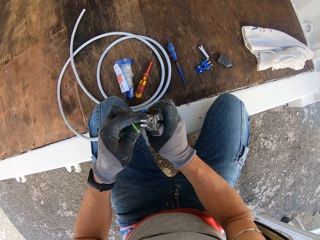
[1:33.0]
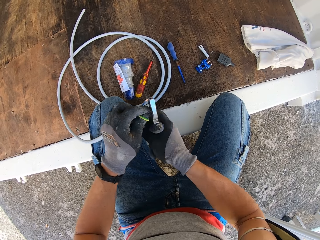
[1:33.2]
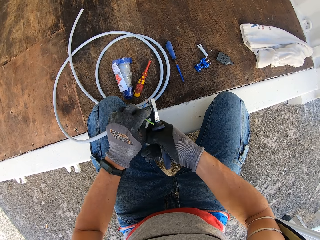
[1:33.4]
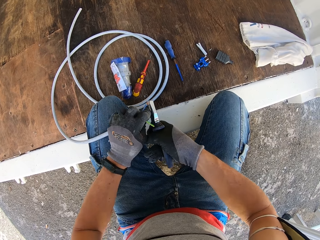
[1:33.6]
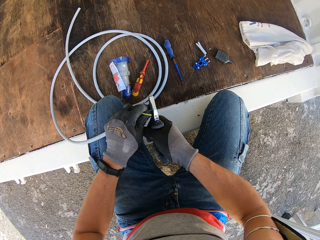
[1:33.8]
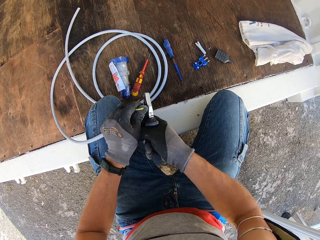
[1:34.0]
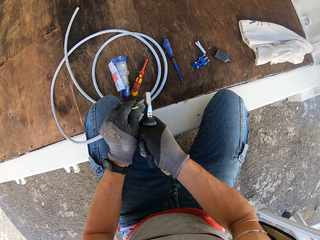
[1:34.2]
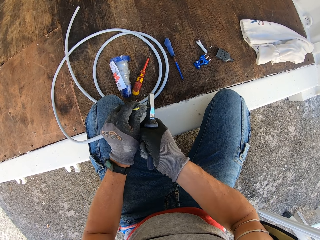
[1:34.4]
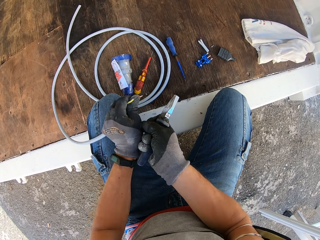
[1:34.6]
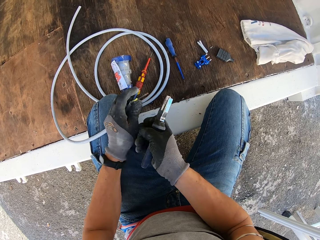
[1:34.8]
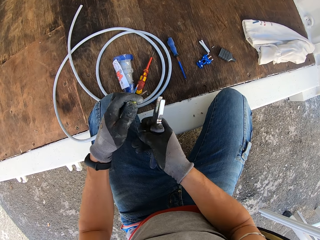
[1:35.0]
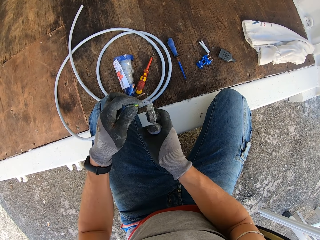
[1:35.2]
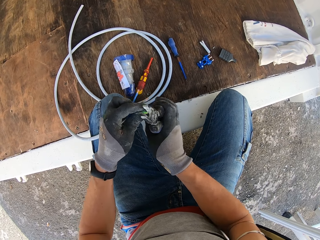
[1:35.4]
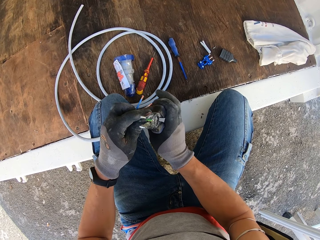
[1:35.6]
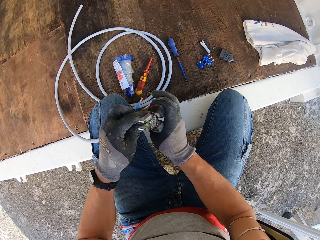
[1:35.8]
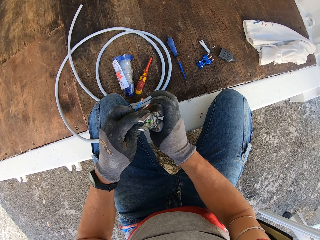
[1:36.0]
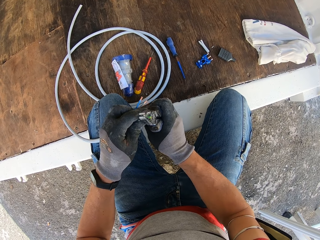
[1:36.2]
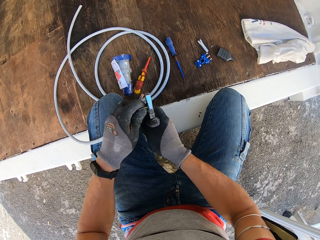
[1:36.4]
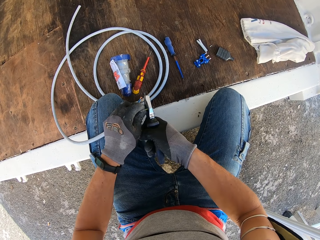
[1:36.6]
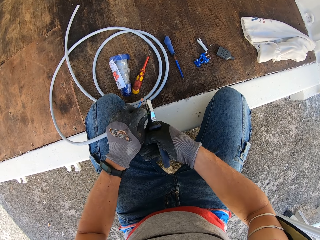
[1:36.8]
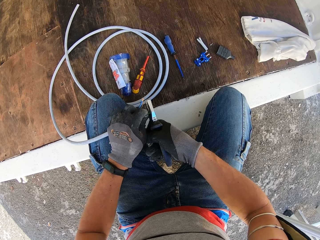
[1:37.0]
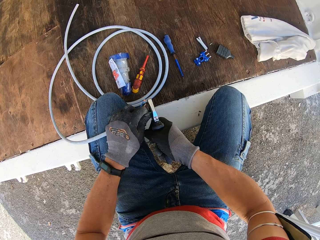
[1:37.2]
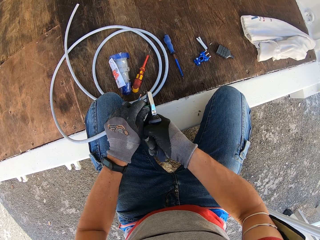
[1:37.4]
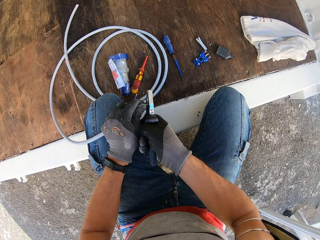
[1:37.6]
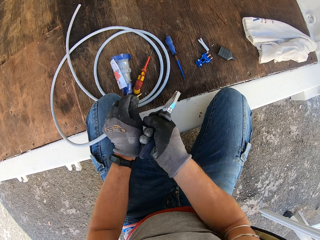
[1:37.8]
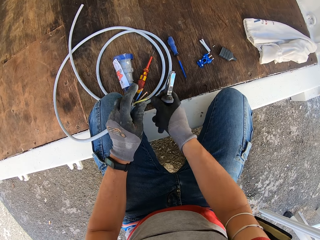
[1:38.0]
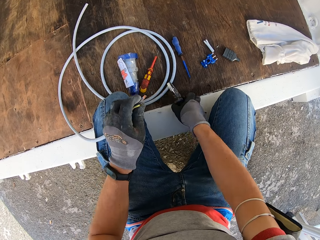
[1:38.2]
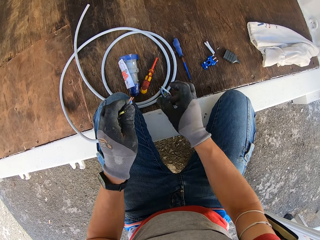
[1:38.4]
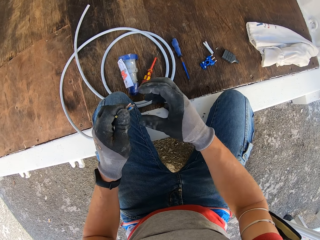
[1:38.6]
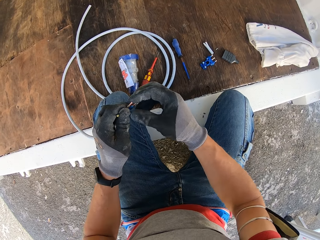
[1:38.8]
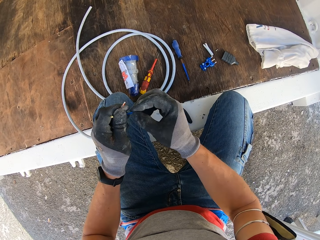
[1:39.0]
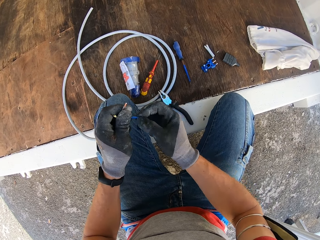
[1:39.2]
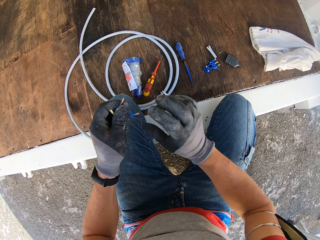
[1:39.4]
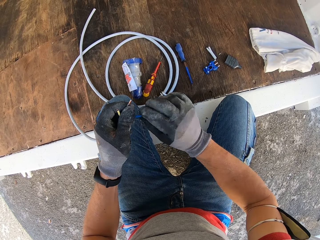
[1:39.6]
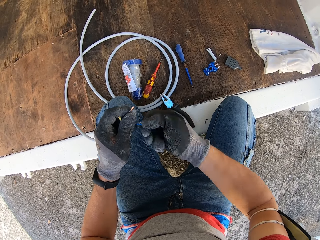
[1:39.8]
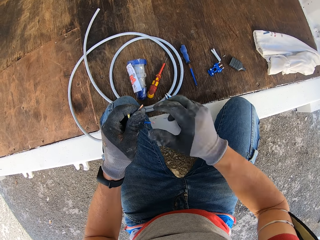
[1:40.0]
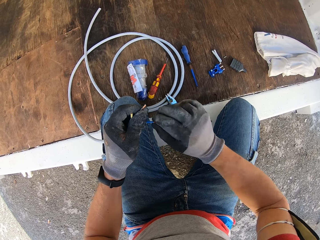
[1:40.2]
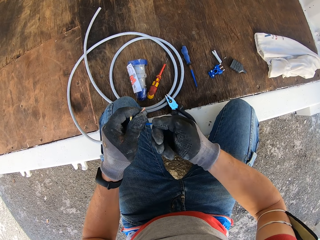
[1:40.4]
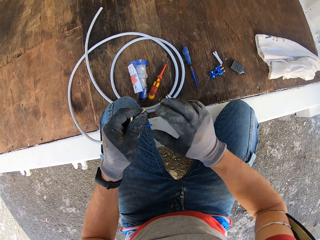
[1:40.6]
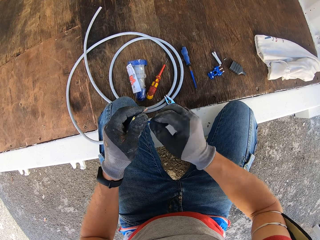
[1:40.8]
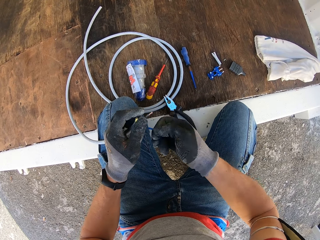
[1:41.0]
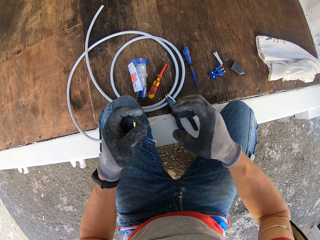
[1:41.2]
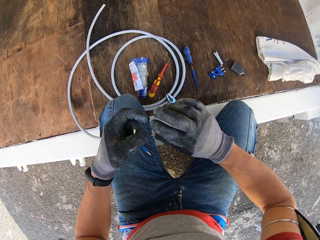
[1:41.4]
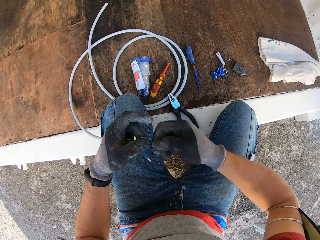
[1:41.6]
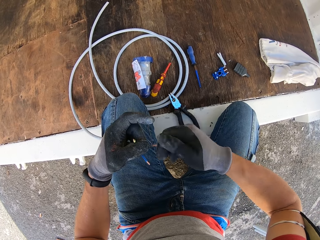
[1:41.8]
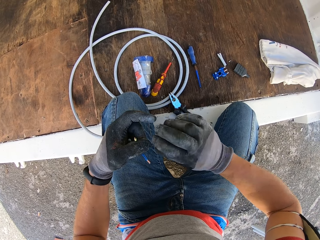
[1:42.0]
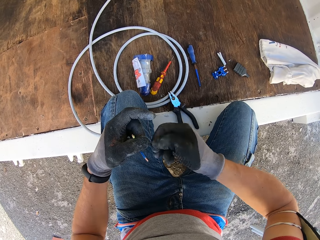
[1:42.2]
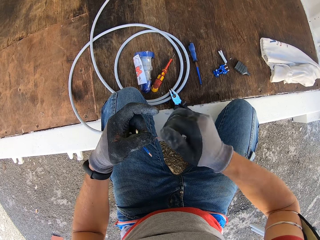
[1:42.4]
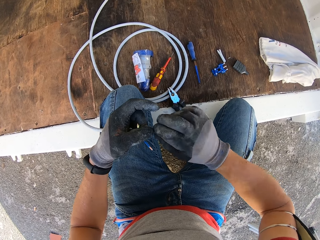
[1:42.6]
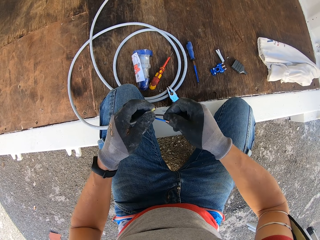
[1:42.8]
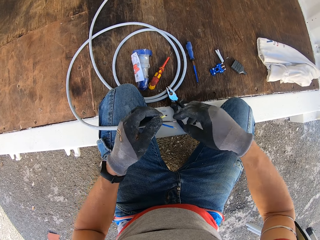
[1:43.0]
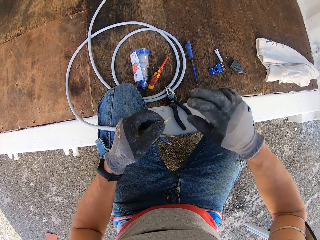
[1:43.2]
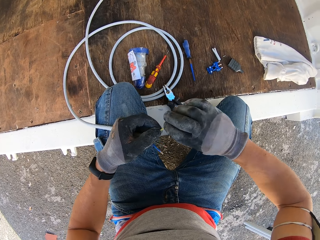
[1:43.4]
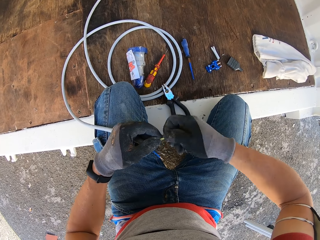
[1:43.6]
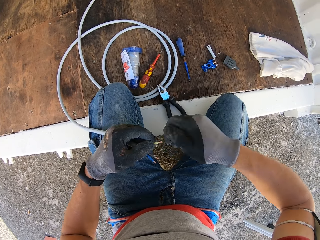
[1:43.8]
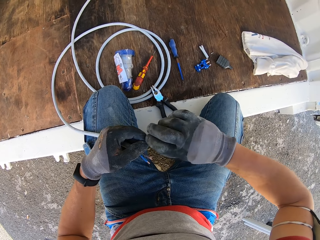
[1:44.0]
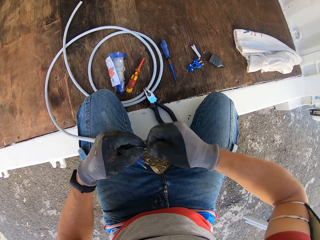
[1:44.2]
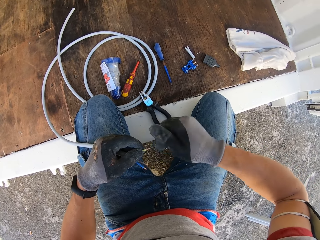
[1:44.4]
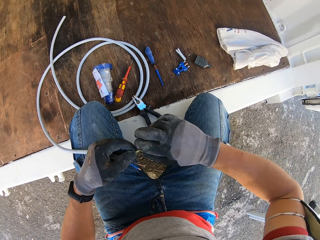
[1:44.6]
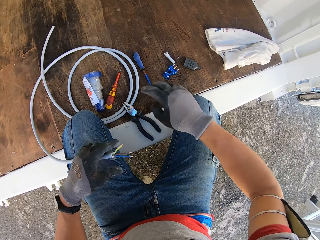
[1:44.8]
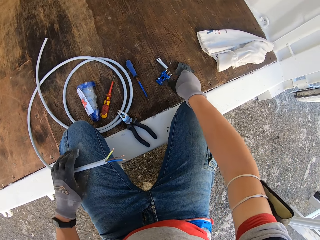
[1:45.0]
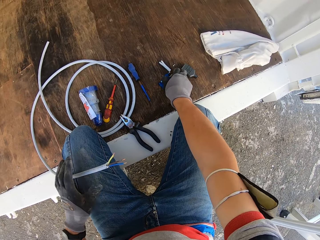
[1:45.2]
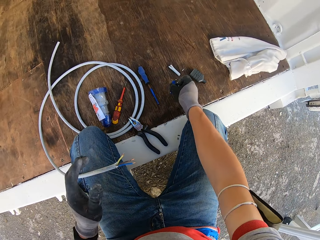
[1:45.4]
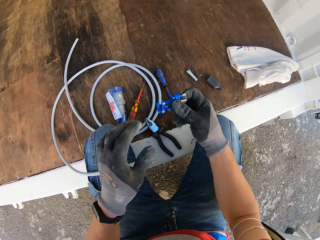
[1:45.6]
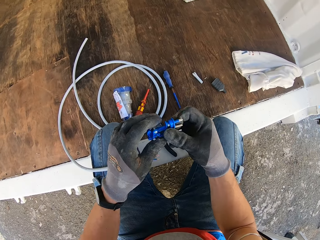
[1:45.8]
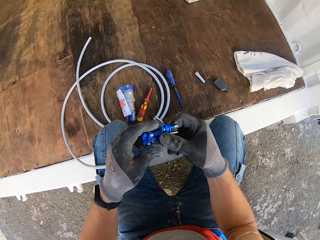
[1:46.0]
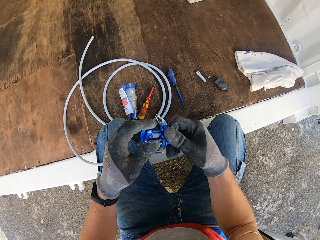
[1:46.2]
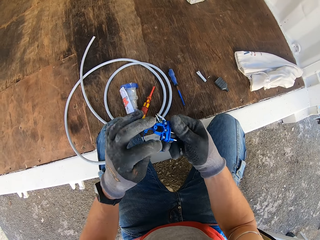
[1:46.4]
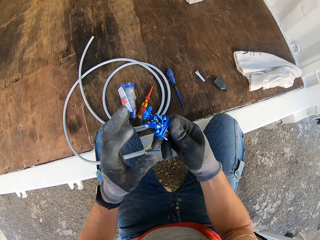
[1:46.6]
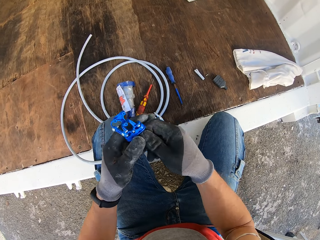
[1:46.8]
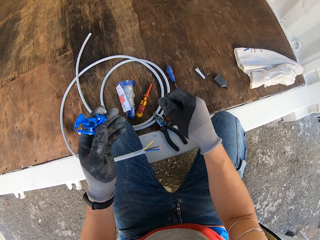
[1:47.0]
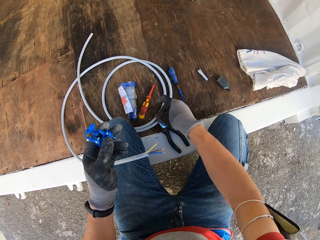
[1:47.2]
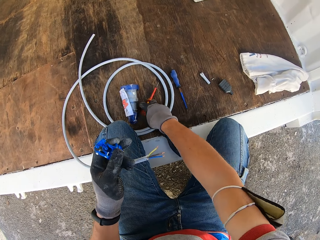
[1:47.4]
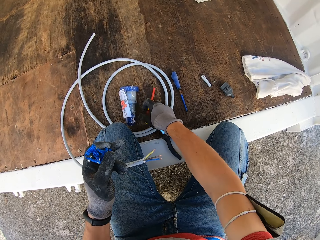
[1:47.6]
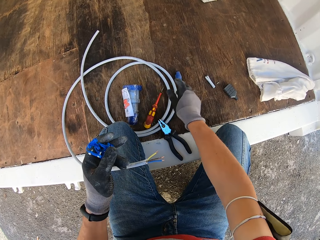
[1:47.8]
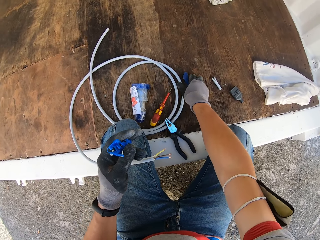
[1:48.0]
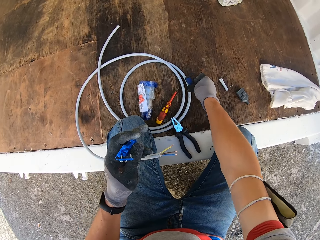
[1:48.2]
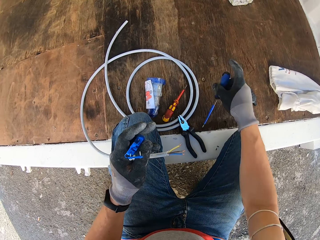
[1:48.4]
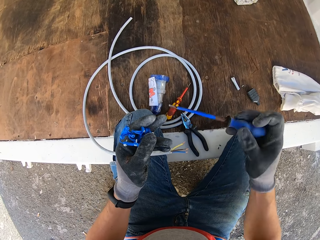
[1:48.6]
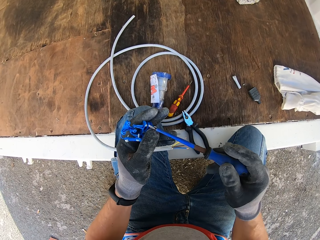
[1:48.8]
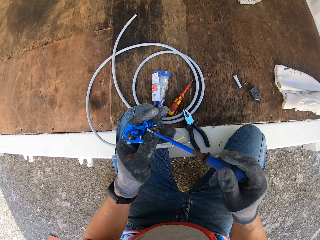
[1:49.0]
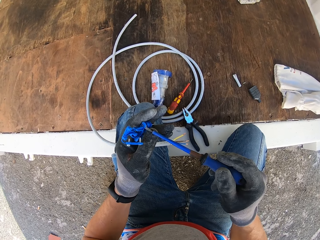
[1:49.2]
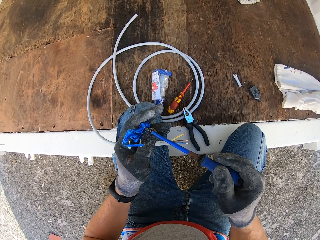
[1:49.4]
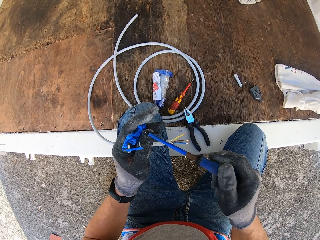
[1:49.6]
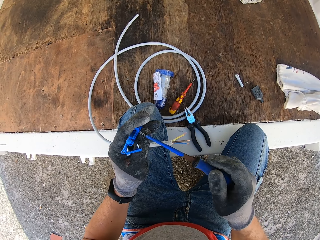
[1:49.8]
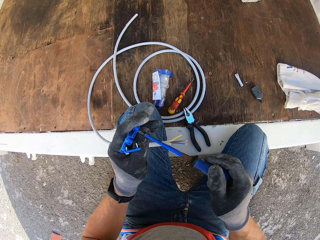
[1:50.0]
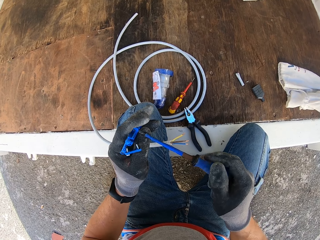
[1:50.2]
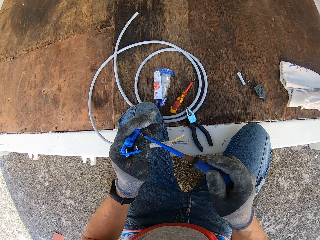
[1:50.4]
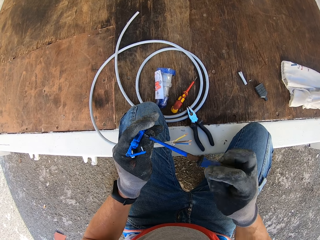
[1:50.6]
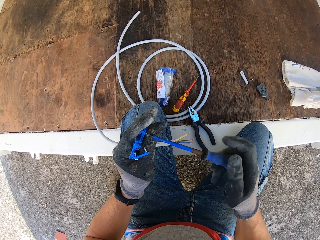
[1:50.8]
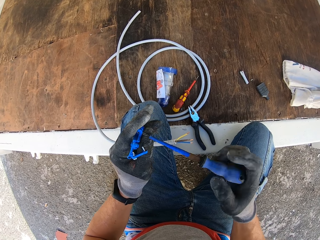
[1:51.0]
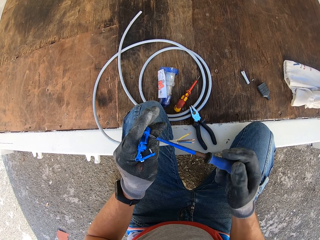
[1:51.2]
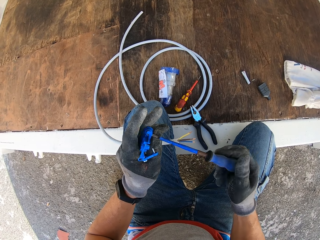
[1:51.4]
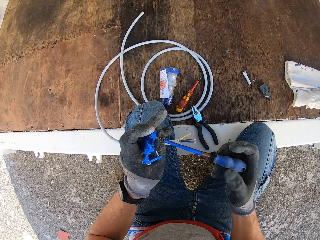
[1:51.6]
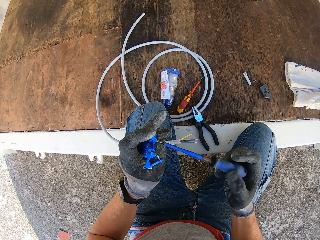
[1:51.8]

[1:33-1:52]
The camera wearer strips a wire with the pliers. He twists part of the cable and cuts part of the cable. He strips the wire with the pliers again and cuts part of the cable again. He puts the pliers in the container. He twists the wire with his hand, separates the cable, and twists the wire with his hand repeatedly. He puts the cord on his lap. He picks up an adapter from the container. He moves a screwdriver in the container, picks up the screwdriver from the container, and unscrews an adapter screw with the screwdriver.

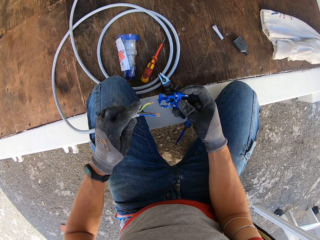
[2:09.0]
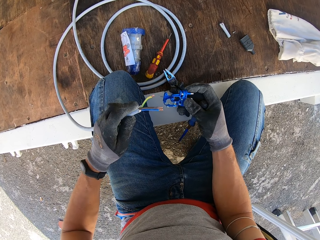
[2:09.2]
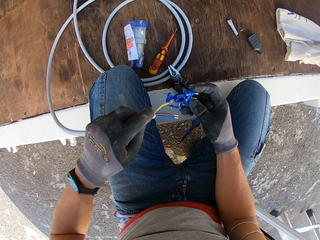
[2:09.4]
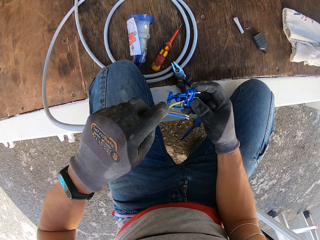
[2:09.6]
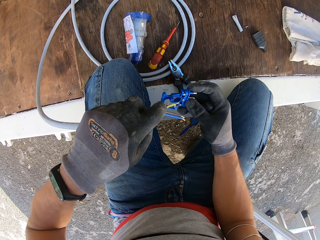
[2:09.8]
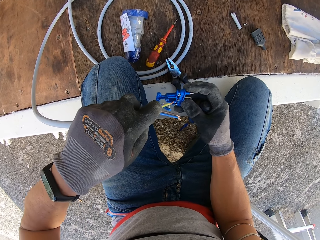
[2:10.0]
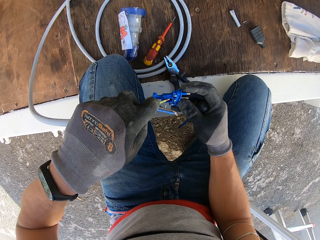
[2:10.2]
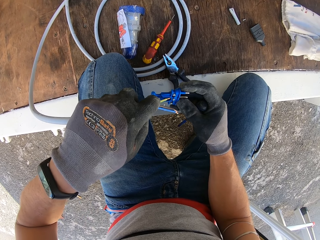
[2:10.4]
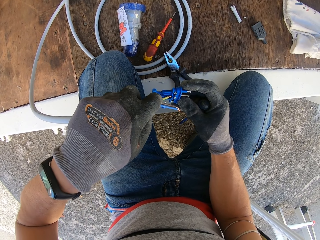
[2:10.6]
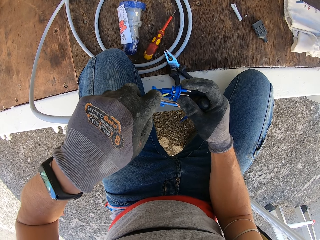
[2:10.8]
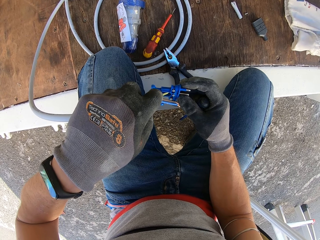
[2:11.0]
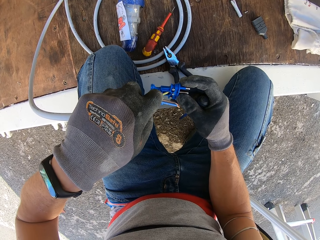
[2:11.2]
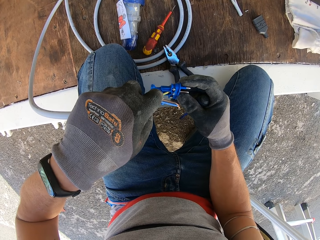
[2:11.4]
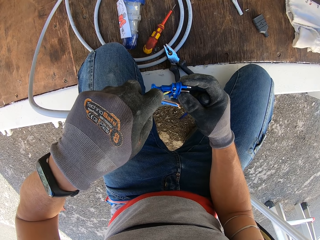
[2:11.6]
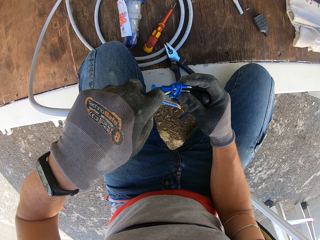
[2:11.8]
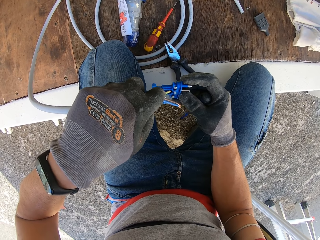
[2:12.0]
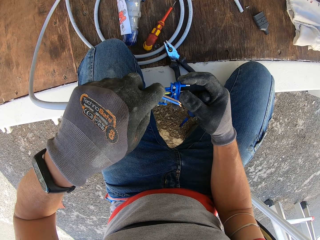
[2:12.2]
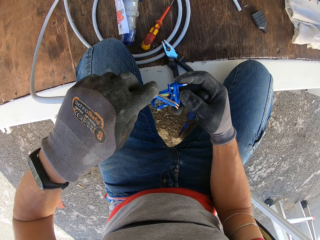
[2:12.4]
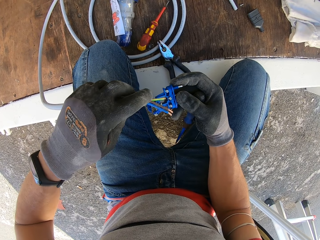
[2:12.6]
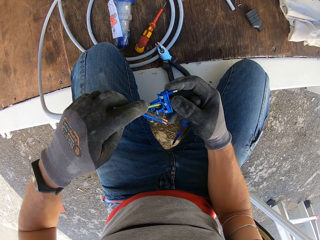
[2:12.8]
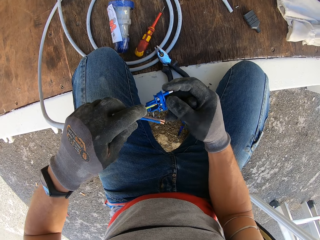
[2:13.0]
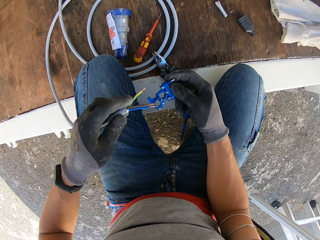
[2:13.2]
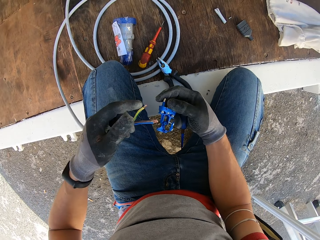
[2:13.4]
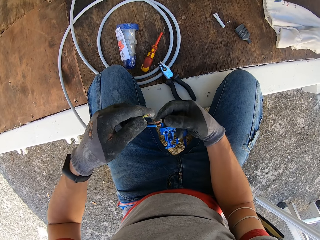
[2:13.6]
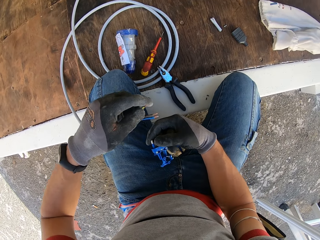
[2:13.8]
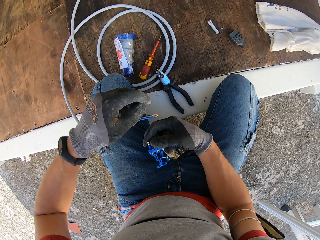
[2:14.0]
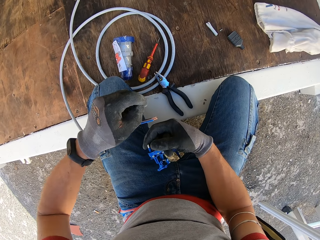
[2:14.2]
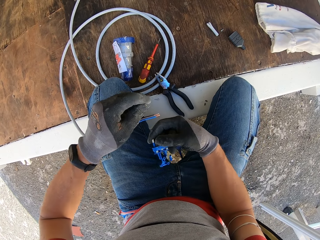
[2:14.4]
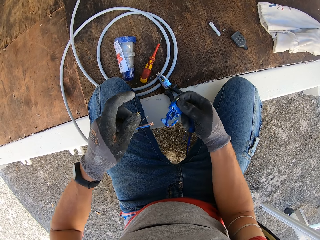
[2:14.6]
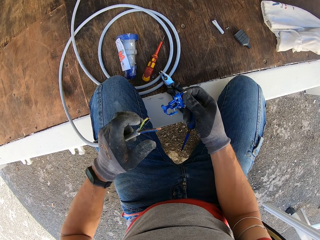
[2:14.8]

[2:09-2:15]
The camera wearer attaches a wire to the adapter. He removes the wire from the adapter. He bends the wire with his fingers.
